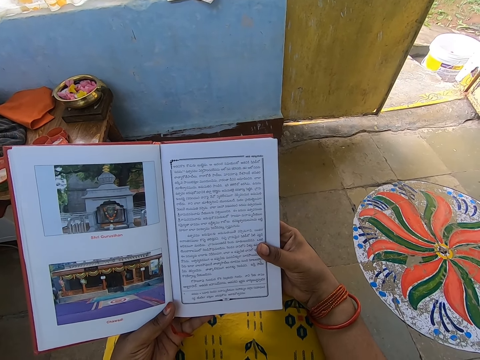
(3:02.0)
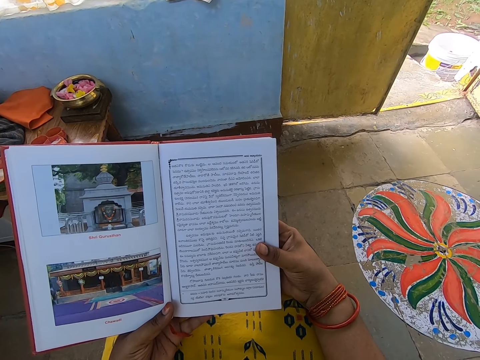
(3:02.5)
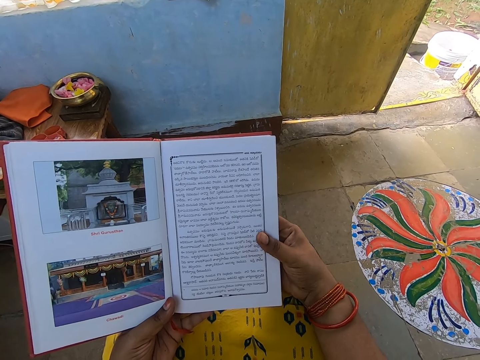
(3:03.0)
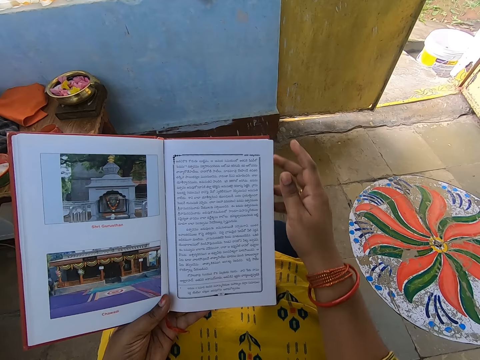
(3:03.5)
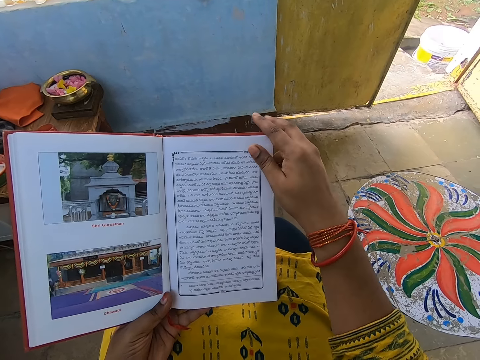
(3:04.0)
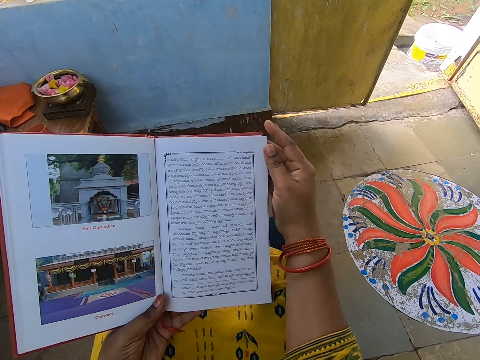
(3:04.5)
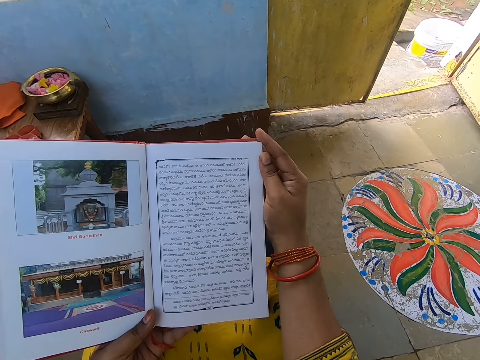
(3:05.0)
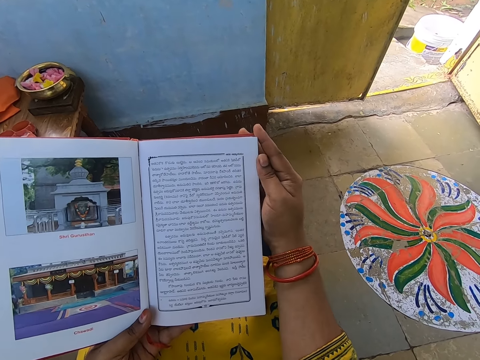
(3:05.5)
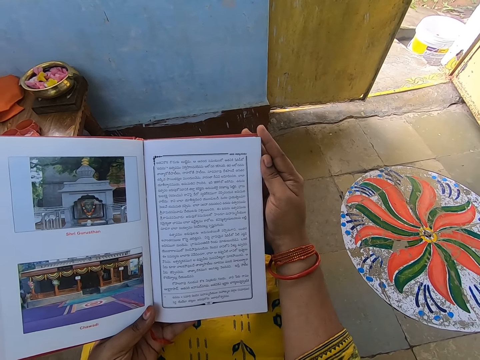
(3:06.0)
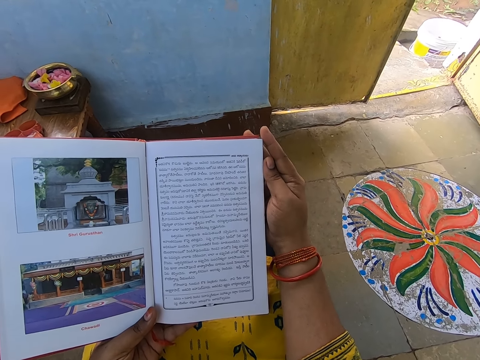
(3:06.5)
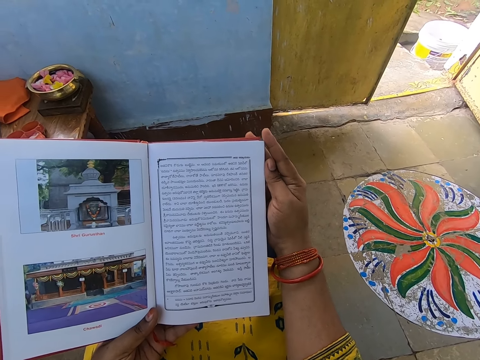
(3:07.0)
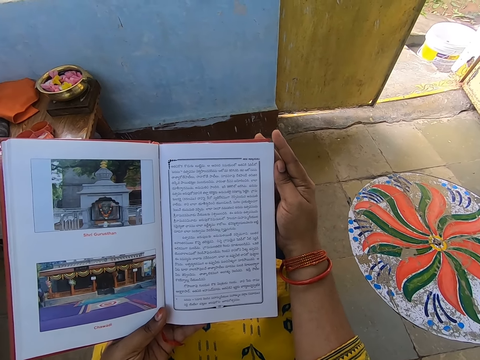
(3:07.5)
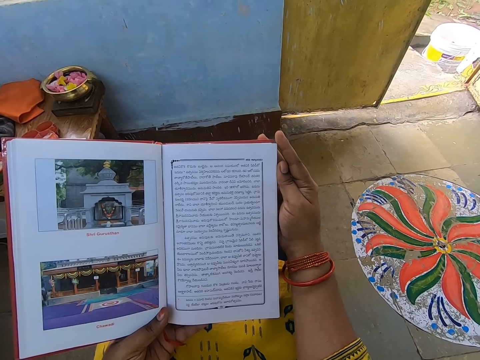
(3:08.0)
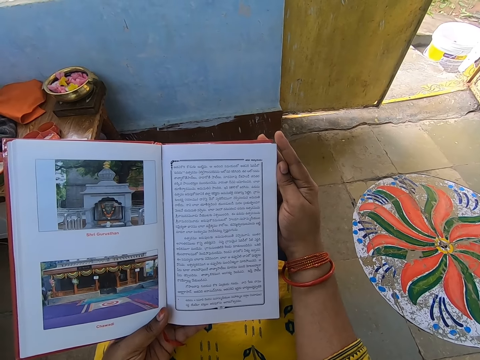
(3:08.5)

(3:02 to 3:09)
The camera wearer adjusts the hand.

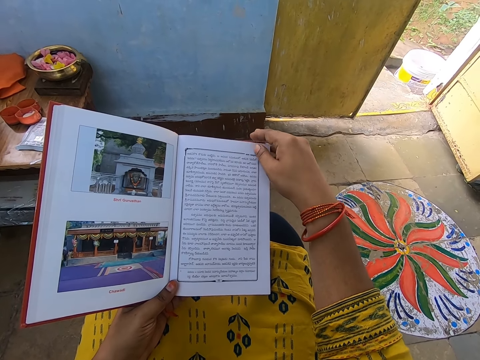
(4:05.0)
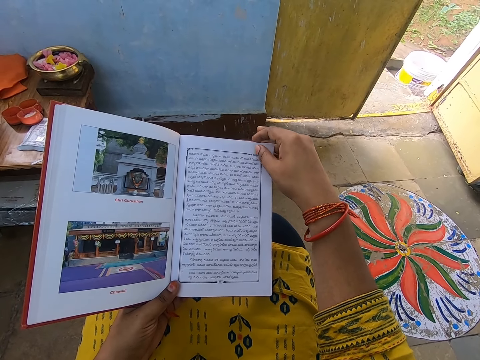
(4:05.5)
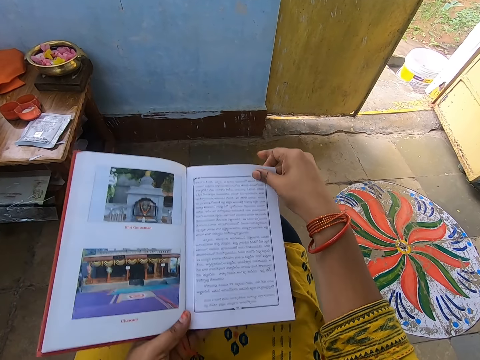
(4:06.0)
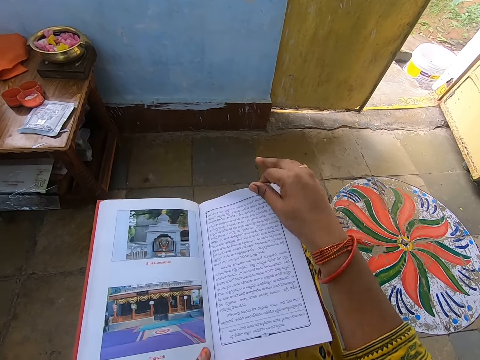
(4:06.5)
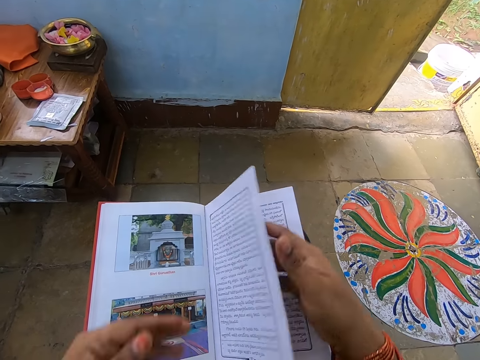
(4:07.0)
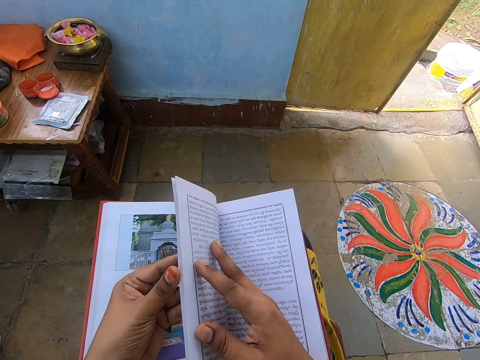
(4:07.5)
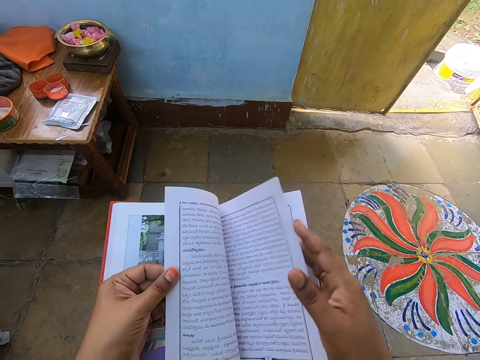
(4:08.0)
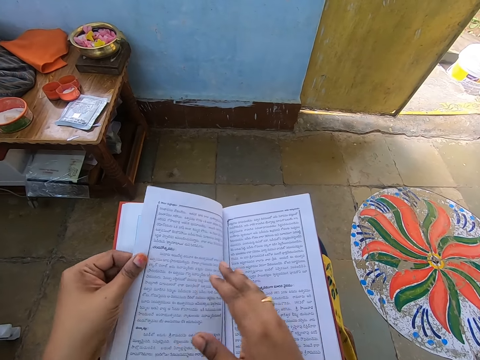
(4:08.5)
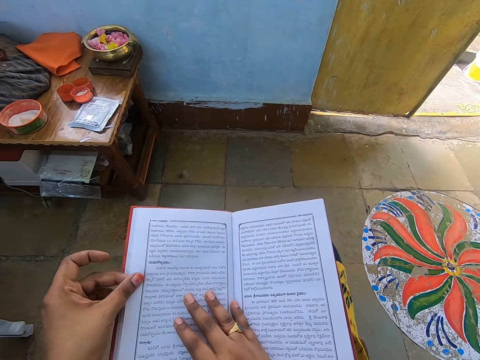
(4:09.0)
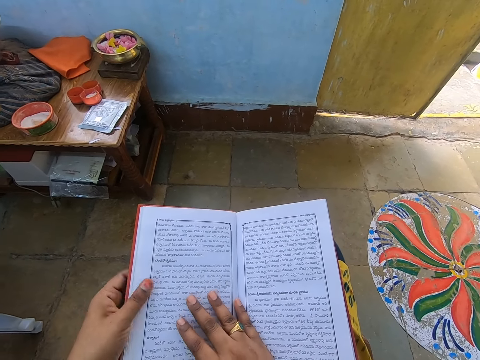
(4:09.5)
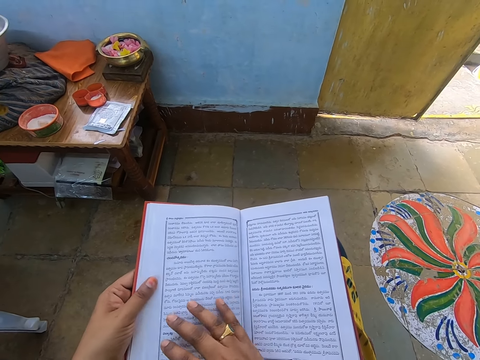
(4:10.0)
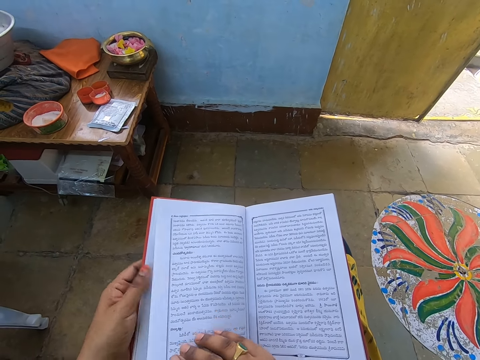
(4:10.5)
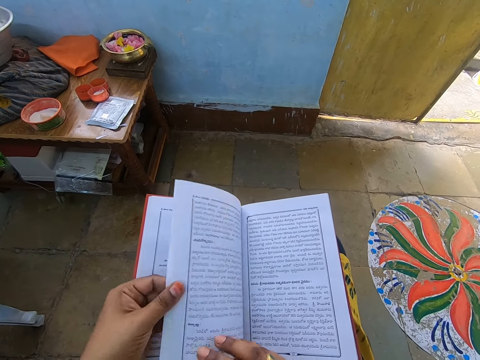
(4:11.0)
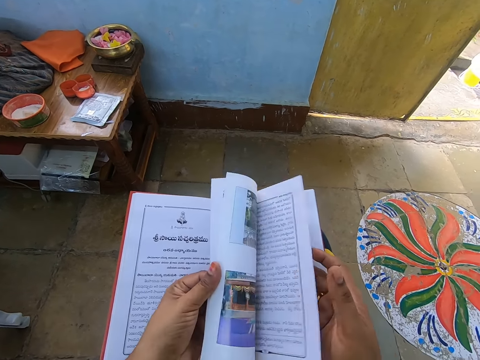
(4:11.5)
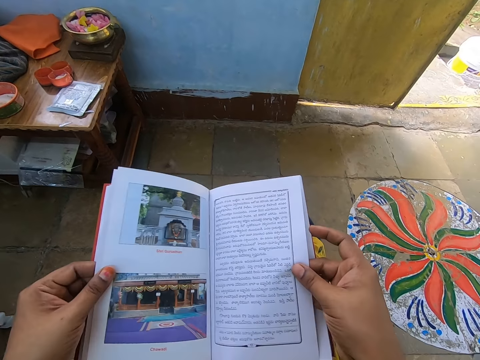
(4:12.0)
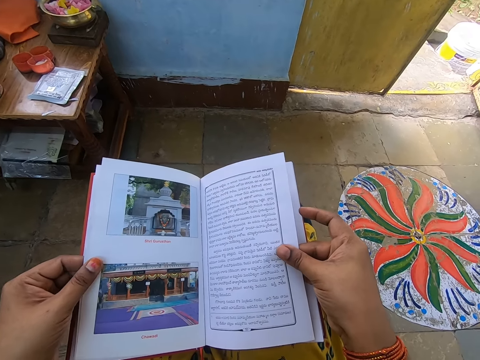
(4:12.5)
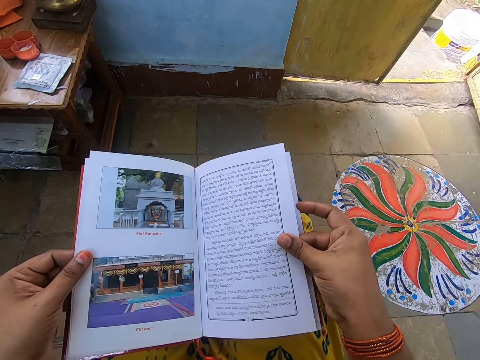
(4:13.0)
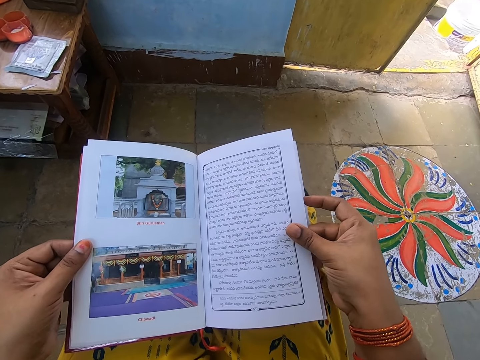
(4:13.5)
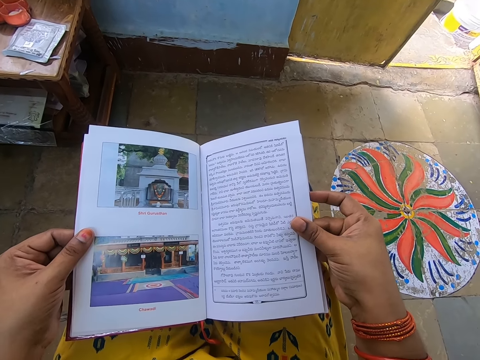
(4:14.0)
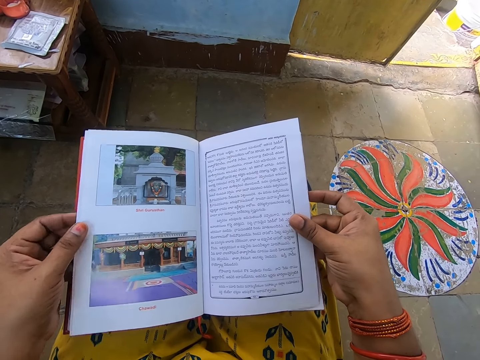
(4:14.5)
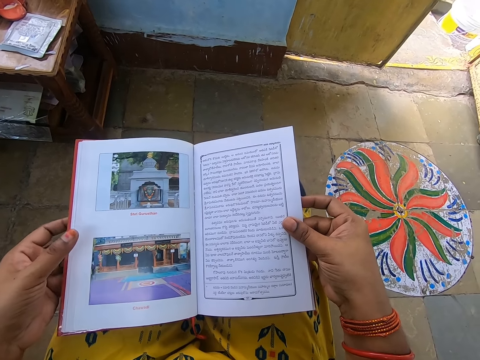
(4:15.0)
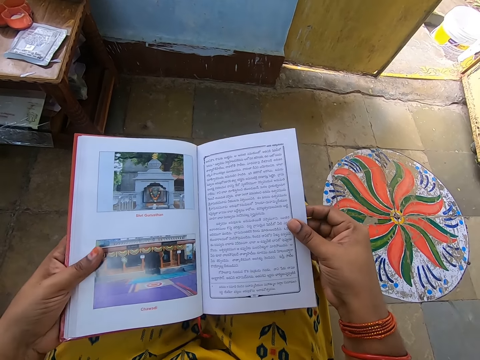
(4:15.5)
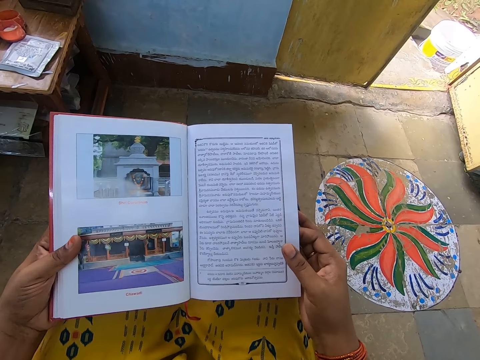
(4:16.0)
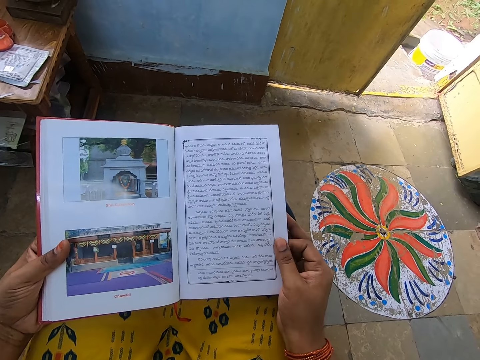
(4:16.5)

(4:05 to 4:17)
The camera wearer flips a page of the book with her right hand and passes the flipped page from her right to her left hand. She peruses the book. She flips pages of the book with her left hand. She reads the book.

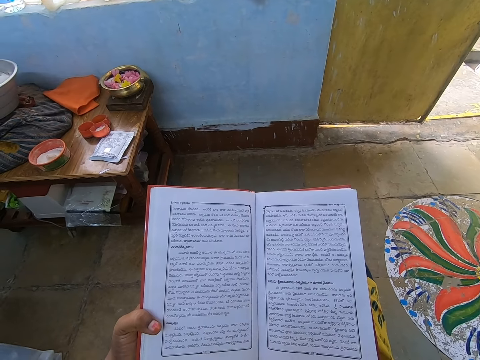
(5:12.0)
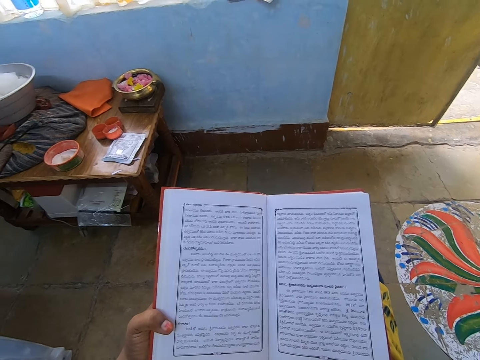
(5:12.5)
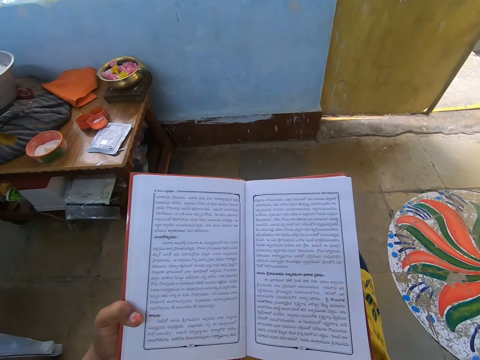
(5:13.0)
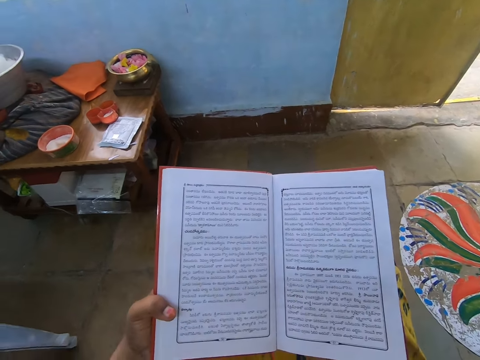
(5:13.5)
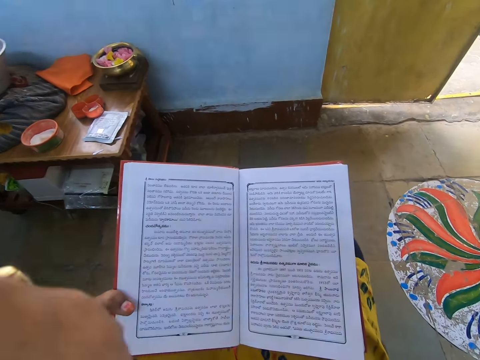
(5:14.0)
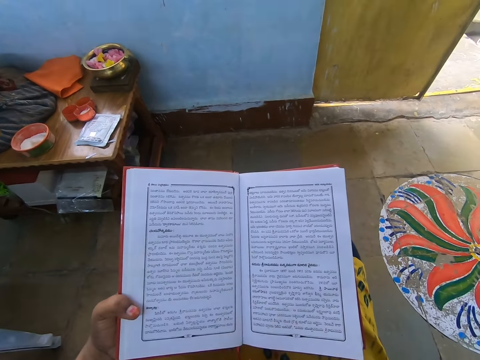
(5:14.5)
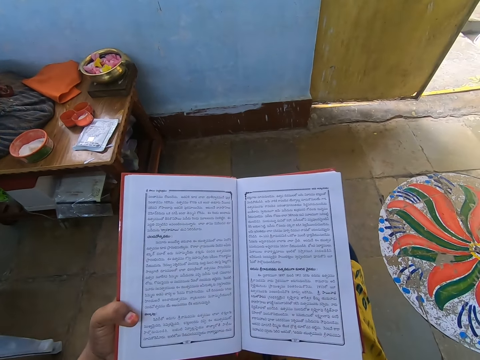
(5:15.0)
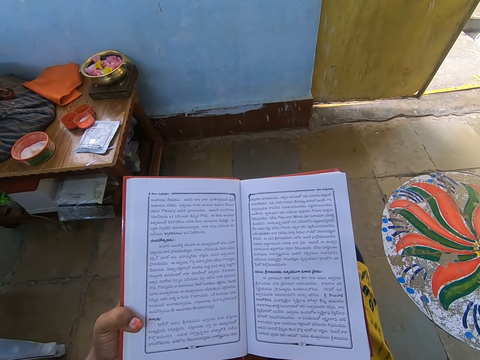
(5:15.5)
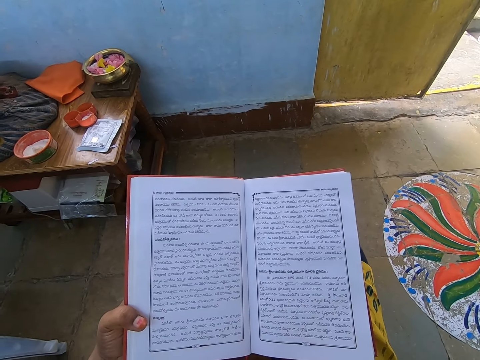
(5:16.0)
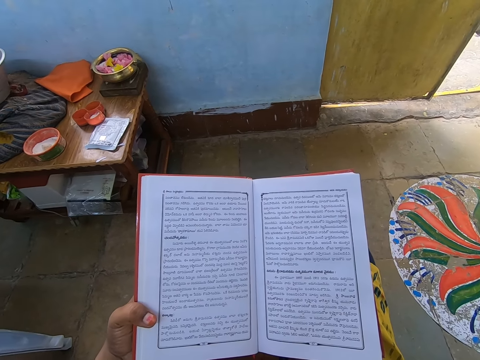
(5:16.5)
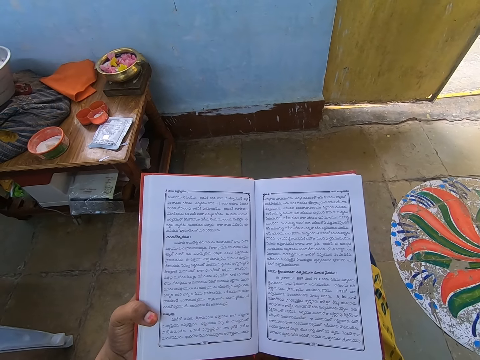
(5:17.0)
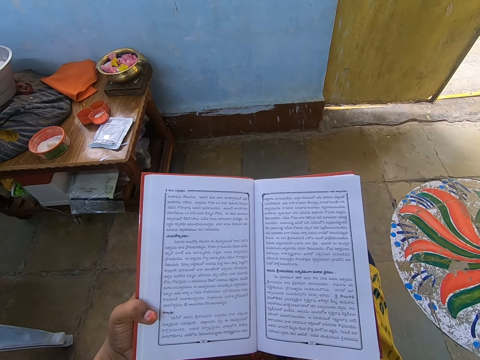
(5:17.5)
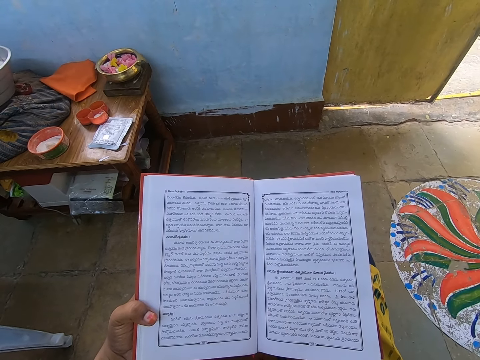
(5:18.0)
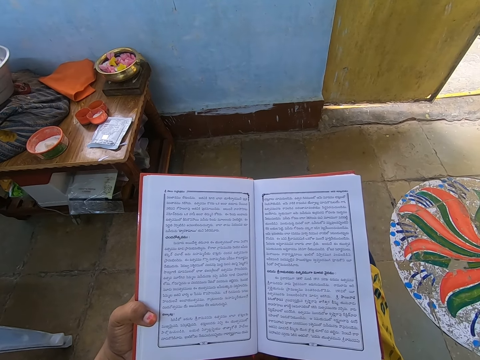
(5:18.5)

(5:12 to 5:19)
The camera wearer waves the hand.
